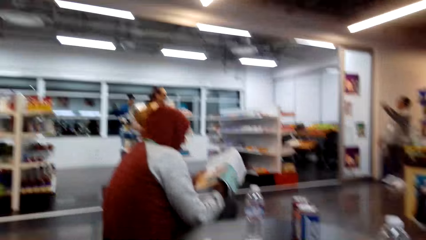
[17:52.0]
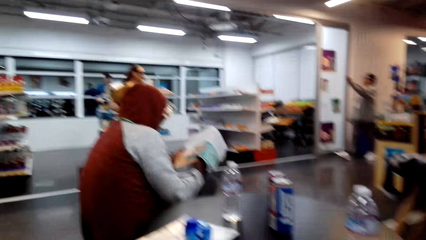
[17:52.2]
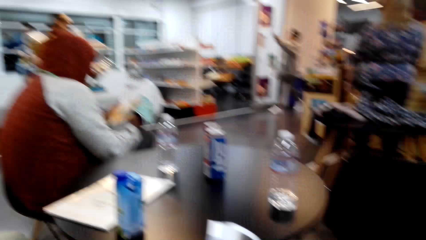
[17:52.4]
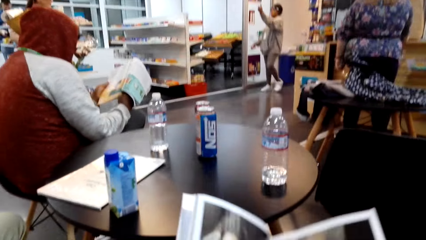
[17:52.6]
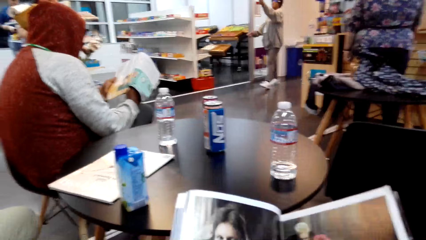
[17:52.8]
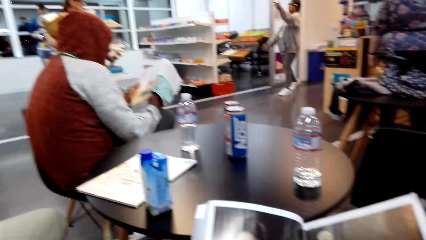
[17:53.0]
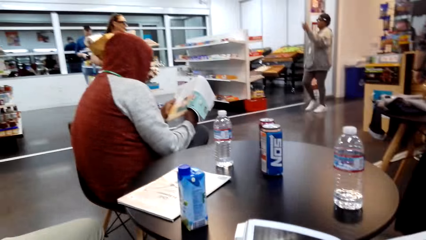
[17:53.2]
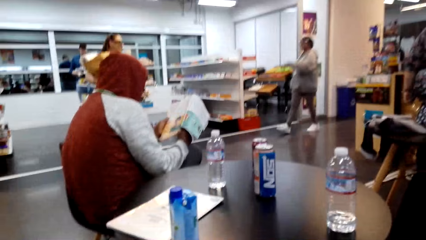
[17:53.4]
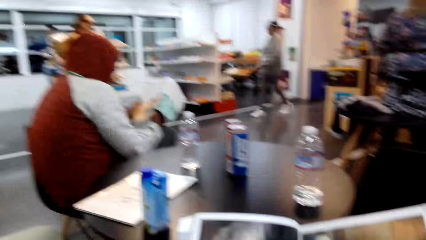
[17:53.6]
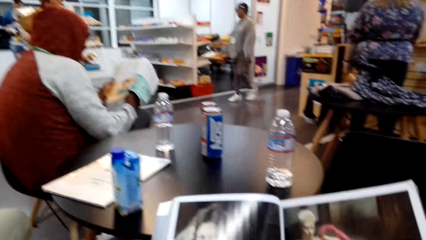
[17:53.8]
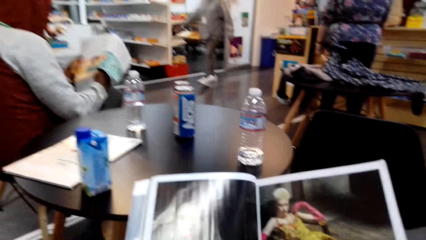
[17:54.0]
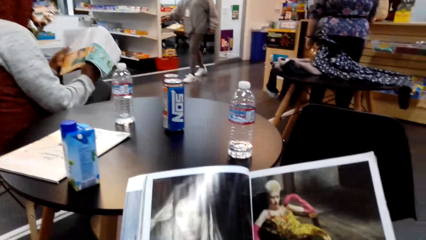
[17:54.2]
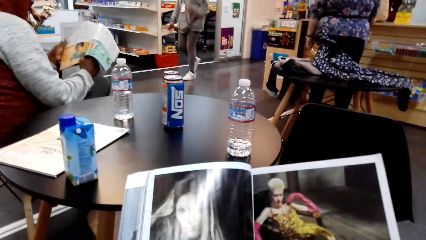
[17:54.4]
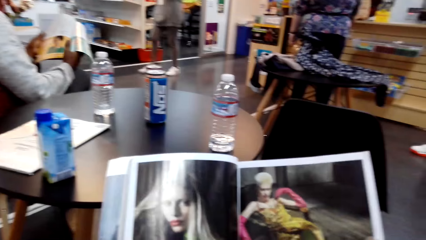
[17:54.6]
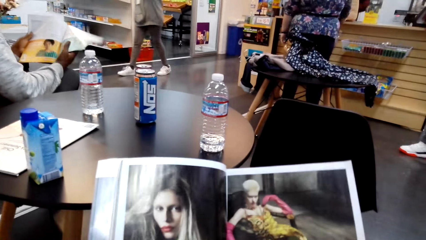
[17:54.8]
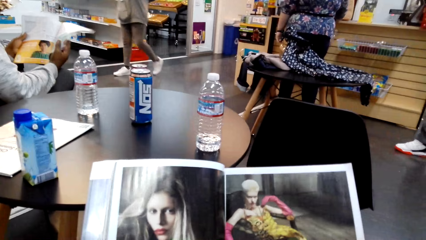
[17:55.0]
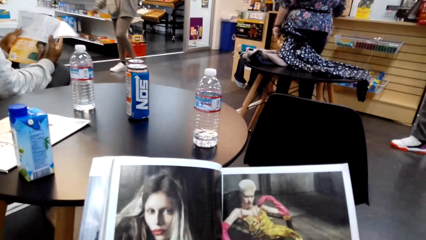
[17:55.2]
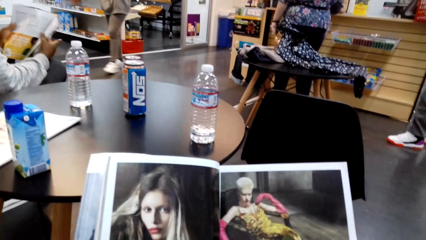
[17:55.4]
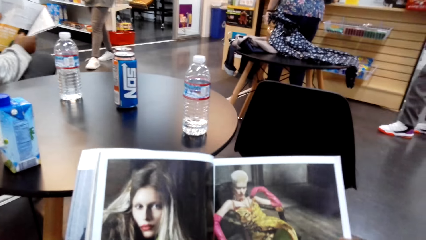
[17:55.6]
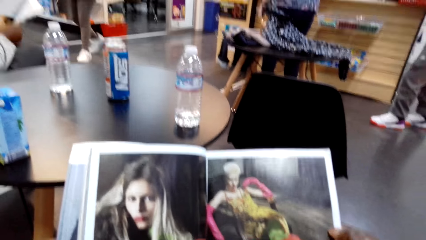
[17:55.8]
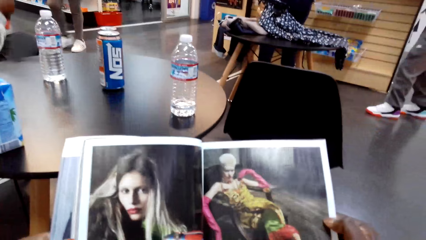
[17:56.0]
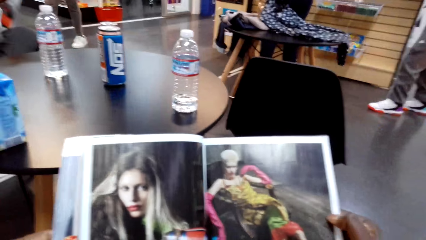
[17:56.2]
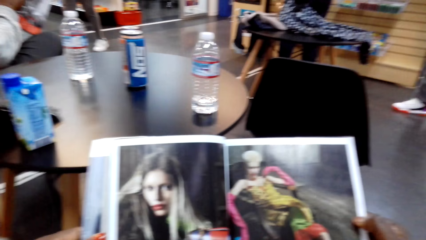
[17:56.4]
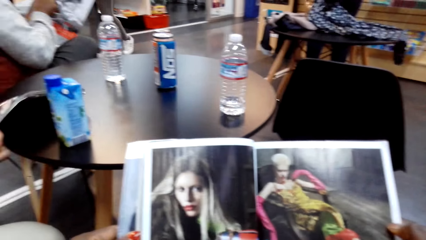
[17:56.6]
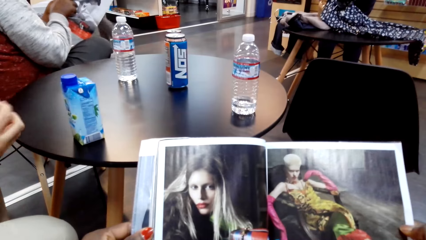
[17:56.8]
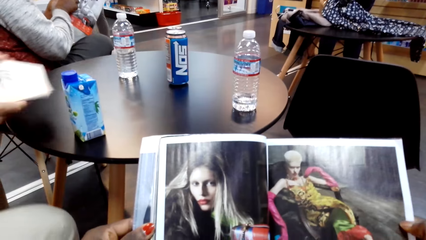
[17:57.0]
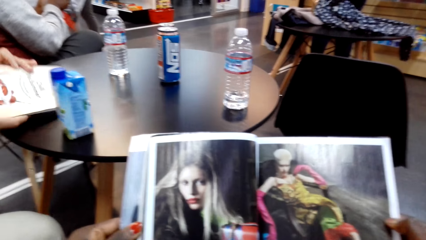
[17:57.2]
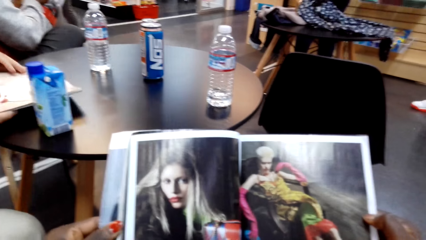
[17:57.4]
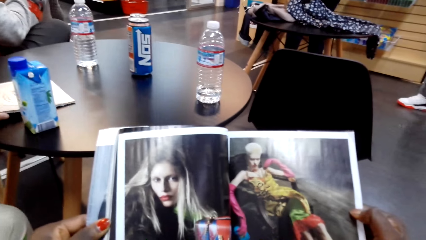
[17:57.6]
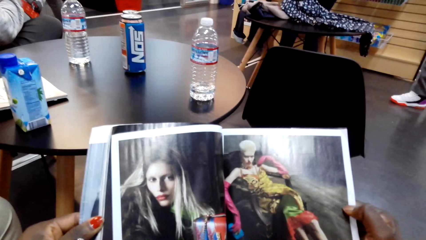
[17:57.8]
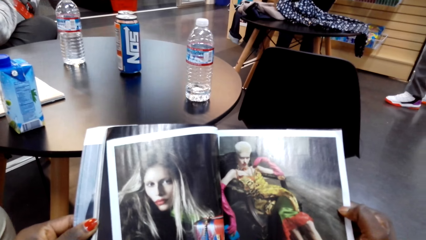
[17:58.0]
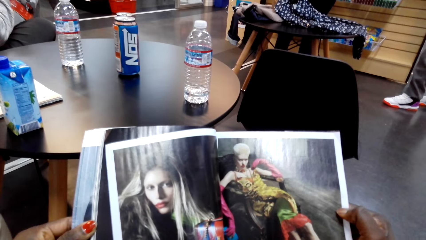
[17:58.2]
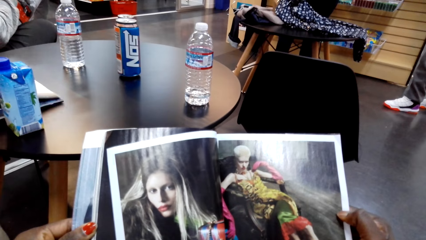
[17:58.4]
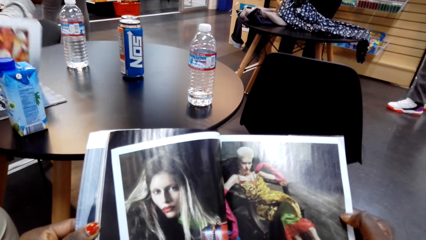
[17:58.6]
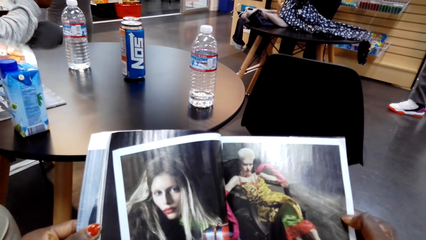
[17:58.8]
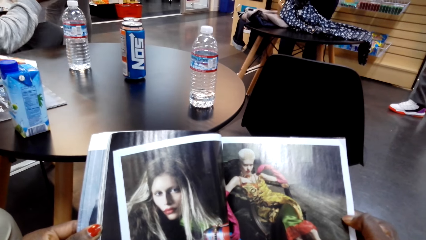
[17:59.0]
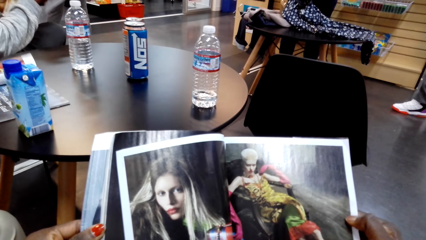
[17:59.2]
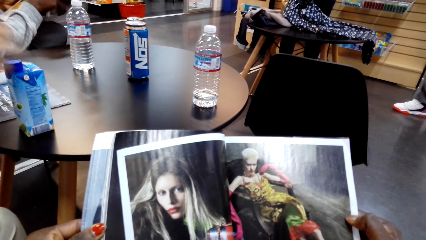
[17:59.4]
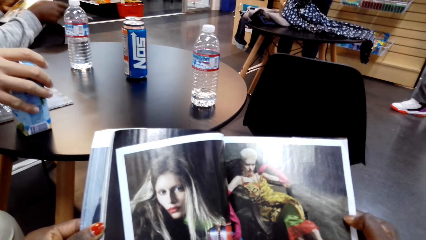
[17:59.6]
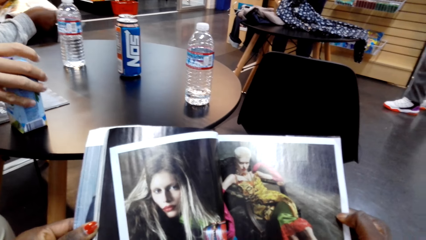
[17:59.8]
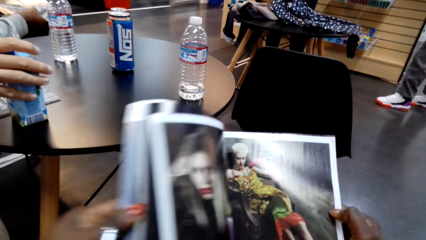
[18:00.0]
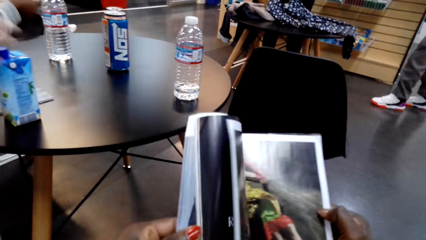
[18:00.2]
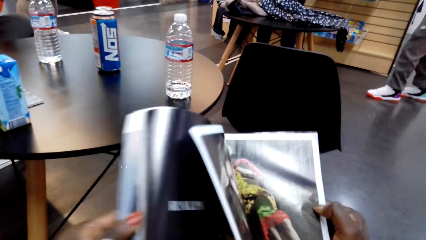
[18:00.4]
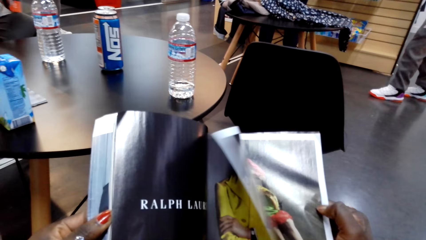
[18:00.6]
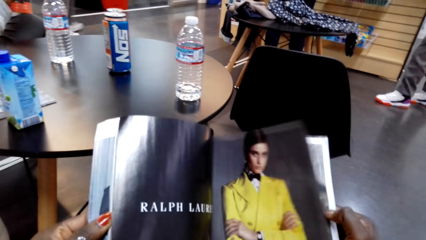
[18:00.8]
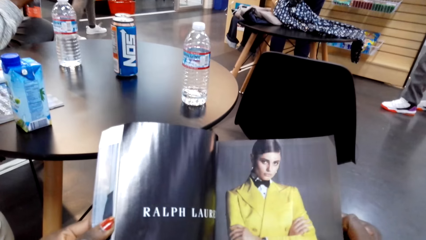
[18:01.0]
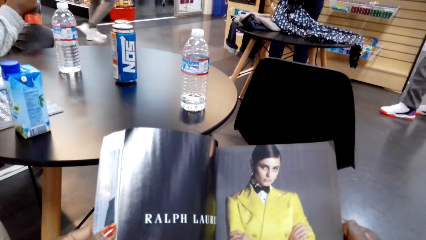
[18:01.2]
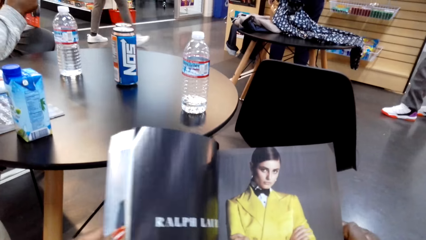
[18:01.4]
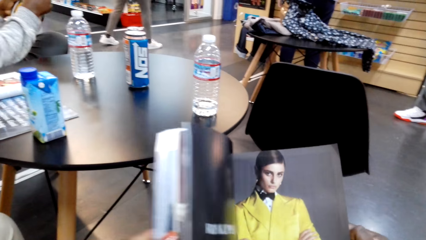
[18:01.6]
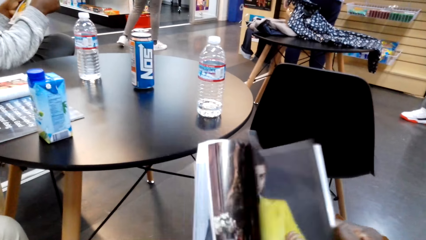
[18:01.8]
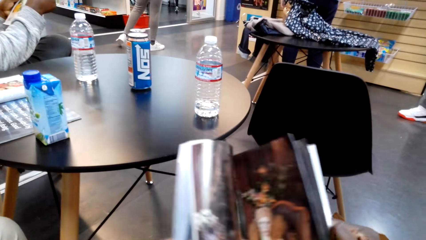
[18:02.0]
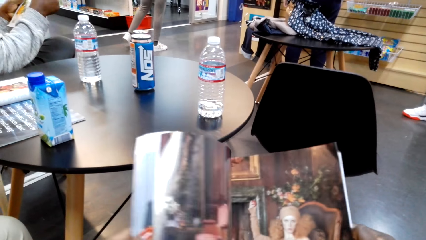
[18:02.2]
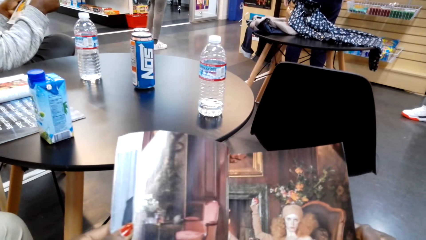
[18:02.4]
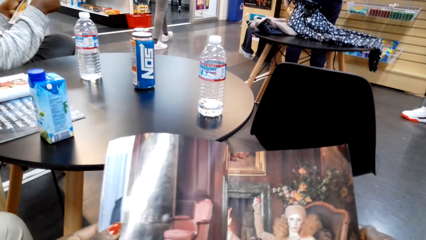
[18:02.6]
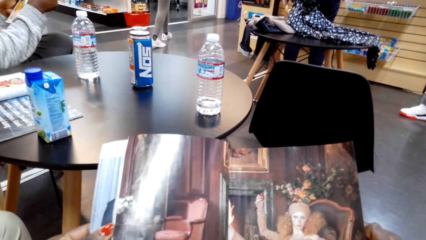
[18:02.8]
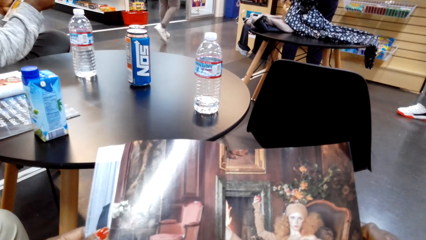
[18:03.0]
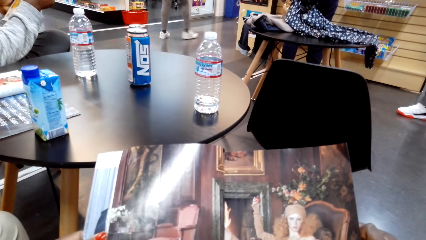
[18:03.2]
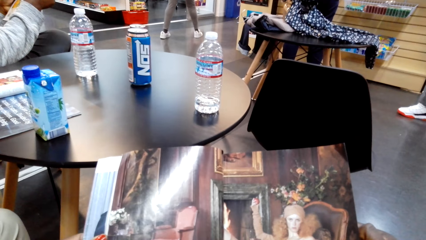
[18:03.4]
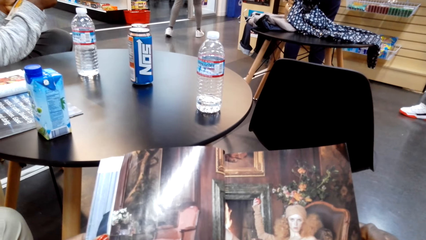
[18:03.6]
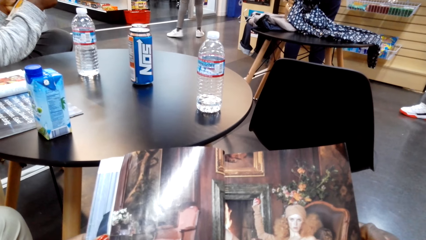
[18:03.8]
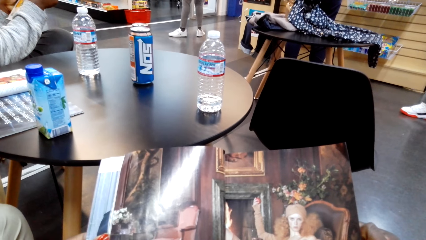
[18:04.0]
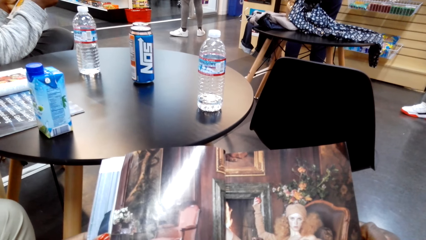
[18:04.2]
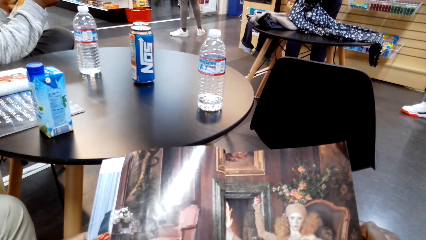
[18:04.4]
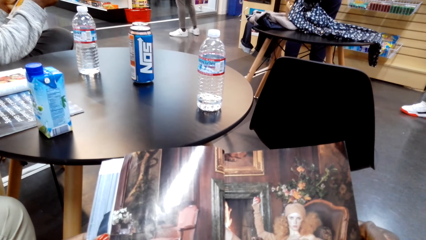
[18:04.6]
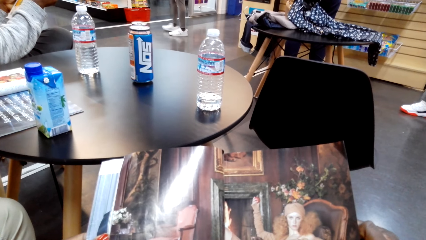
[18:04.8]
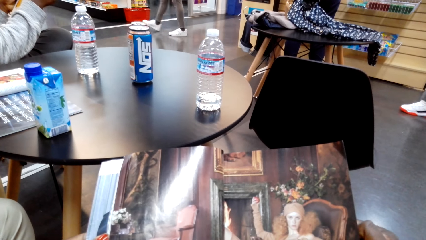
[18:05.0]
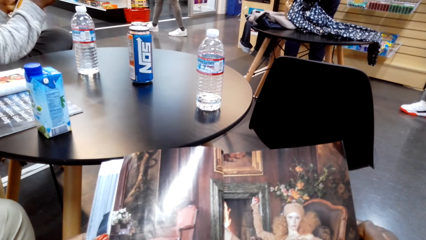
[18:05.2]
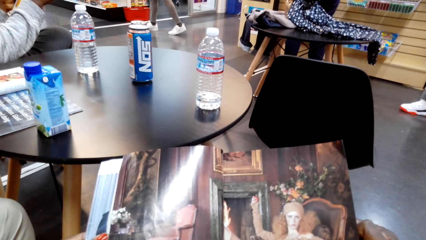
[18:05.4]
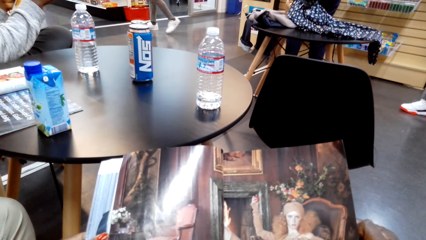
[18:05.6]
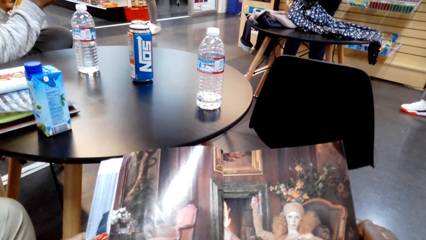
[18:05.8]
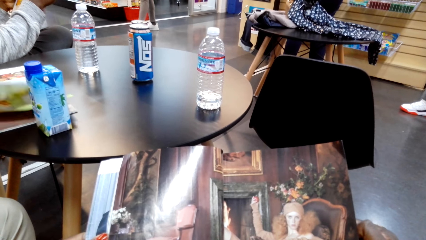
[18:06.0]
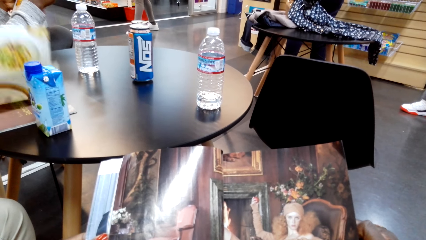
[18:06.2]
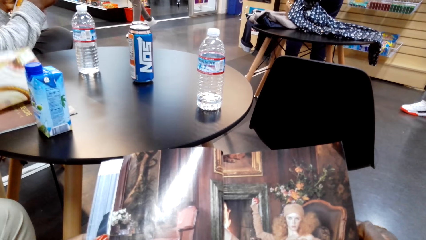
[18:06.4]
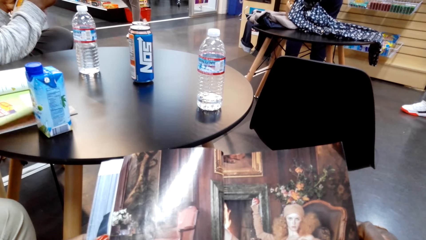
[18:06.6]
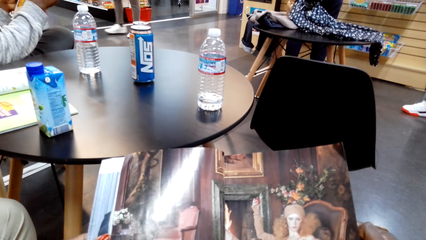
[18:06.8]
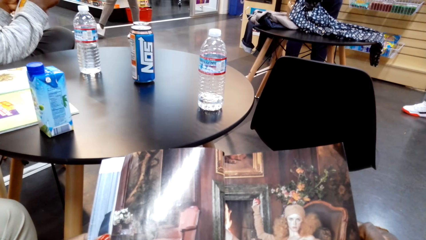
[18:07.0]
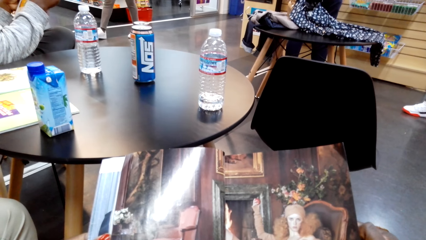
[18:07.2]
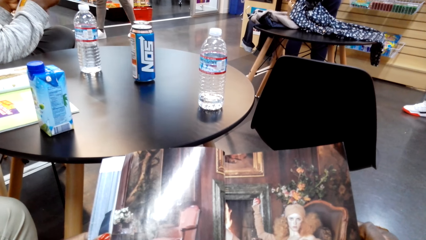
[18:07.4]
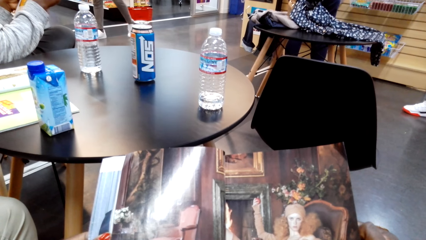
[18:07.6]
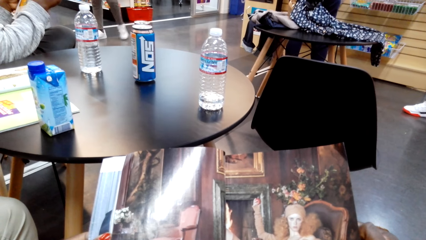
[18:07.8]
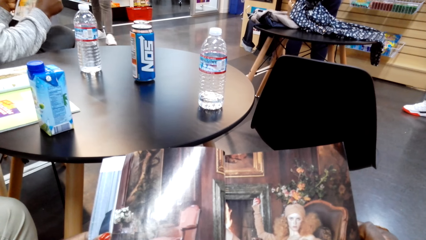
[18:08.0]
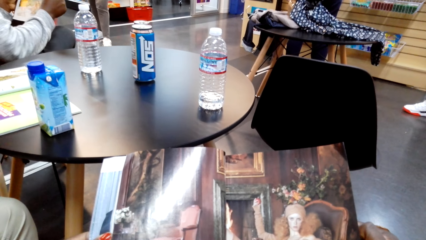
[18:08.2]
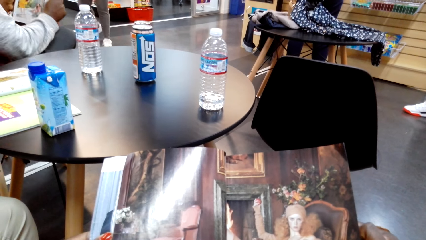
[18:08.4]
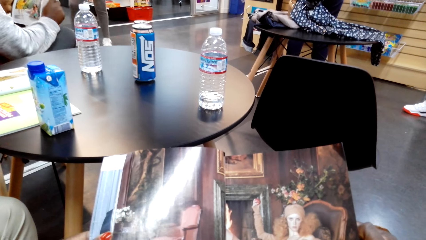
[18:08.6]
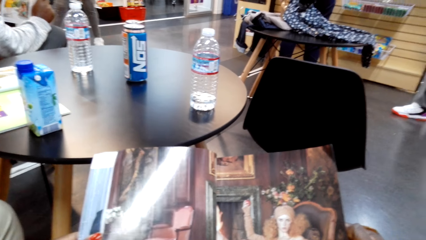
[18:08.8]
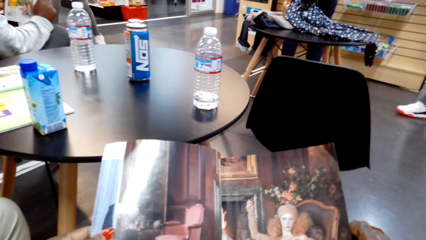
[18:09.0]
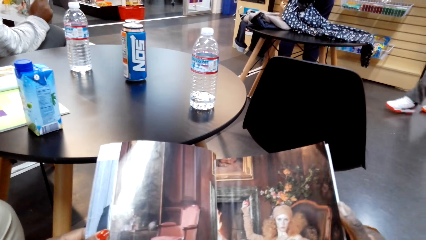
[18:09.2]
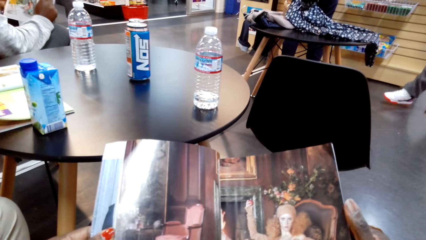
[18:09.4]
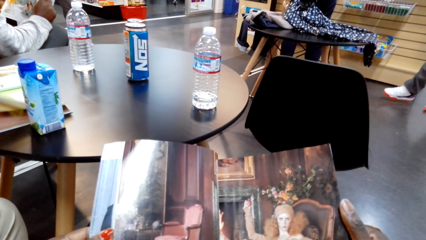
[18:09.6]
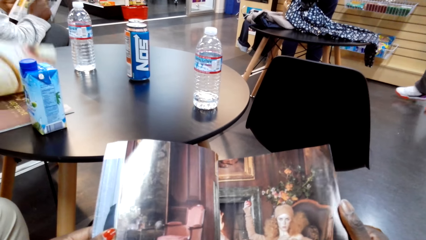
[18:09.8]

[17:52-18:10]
The camera wearer converses with a man. Another man reads a magazine. The camera wearer looks around. They look at the magazine. A third man places a magazine on the table. The camera wearer looks at the magazine. They turn the page of the magazine. They look at the magazine. The third man reads the magazine. The camera wearer looks at the magazine.
